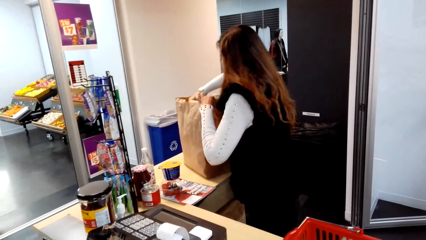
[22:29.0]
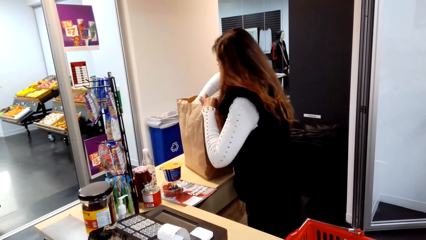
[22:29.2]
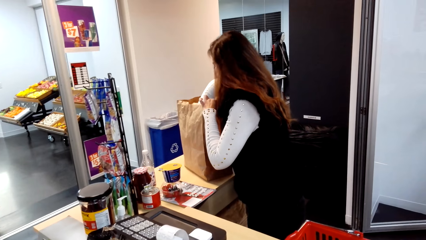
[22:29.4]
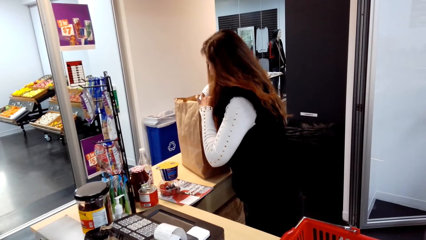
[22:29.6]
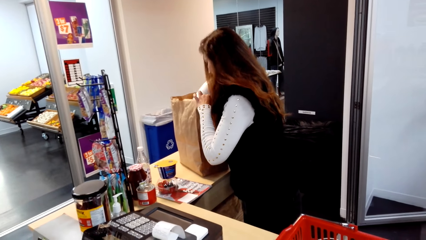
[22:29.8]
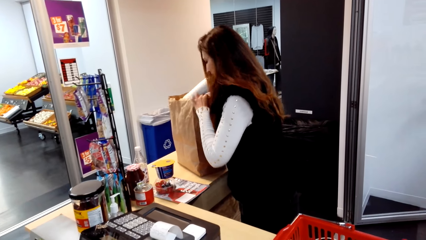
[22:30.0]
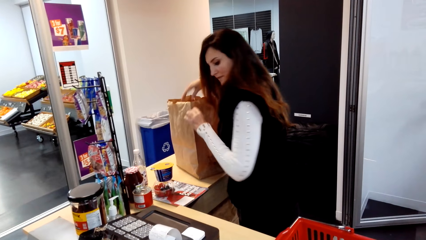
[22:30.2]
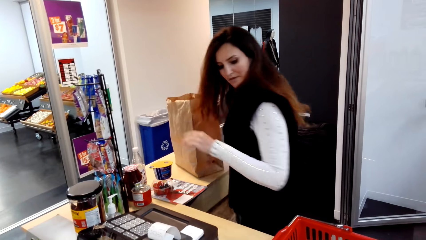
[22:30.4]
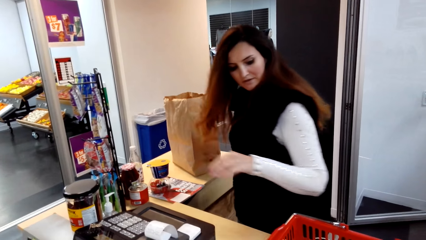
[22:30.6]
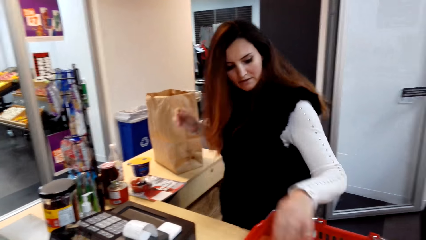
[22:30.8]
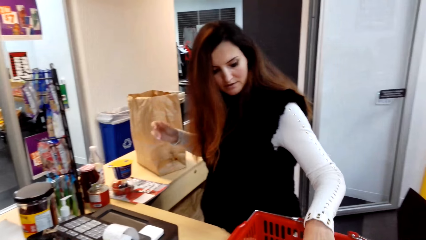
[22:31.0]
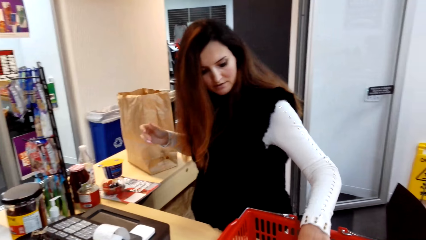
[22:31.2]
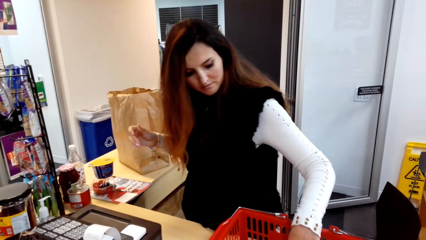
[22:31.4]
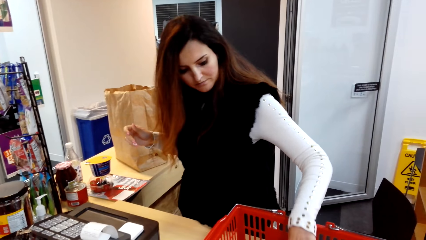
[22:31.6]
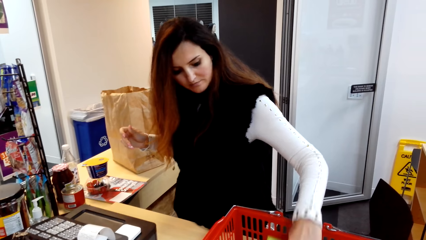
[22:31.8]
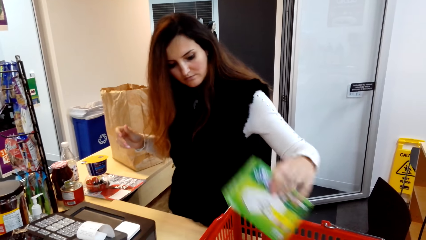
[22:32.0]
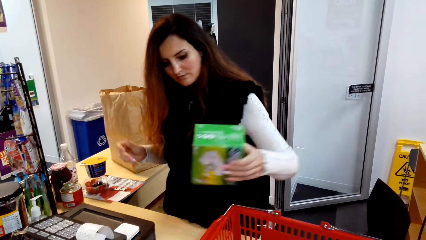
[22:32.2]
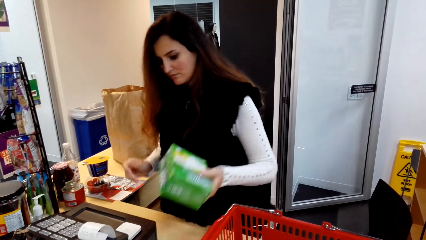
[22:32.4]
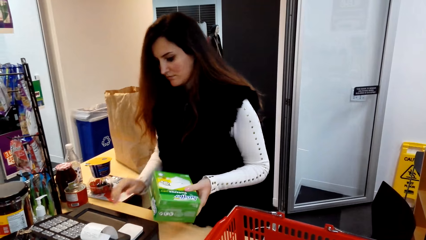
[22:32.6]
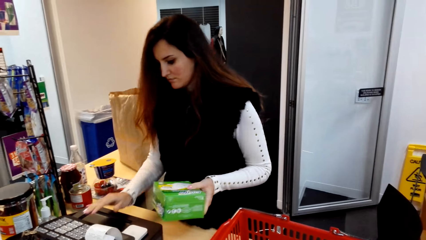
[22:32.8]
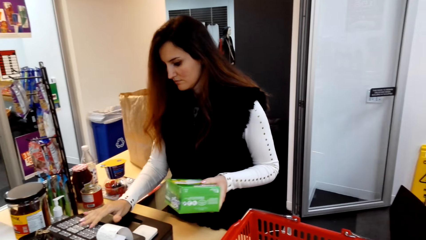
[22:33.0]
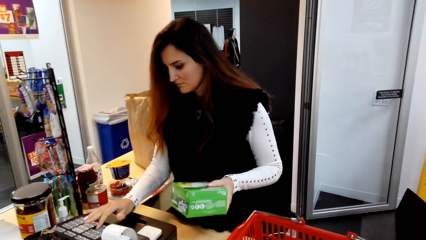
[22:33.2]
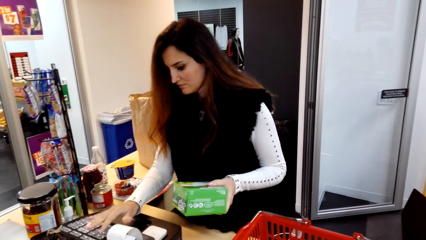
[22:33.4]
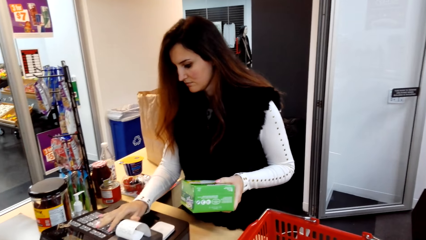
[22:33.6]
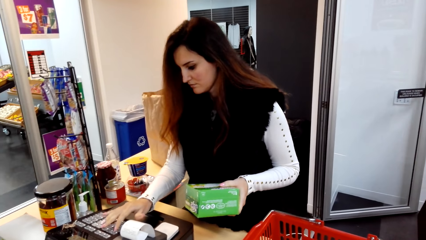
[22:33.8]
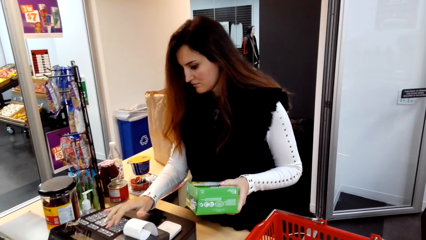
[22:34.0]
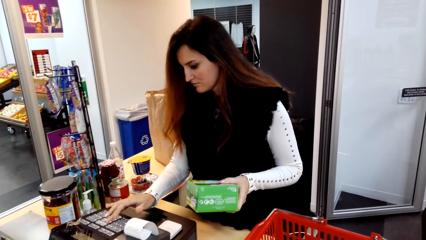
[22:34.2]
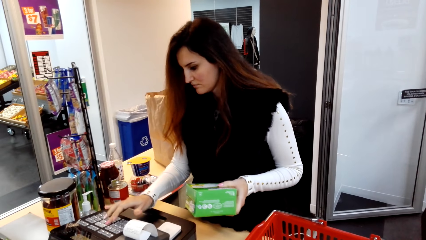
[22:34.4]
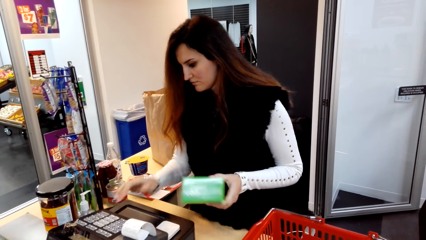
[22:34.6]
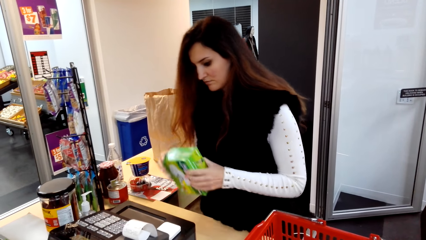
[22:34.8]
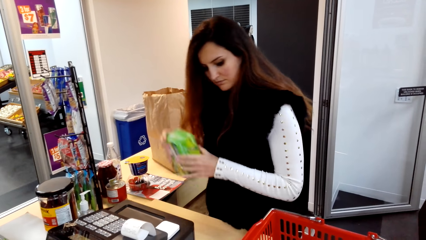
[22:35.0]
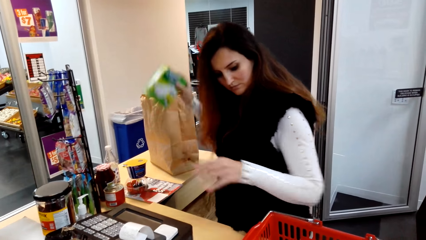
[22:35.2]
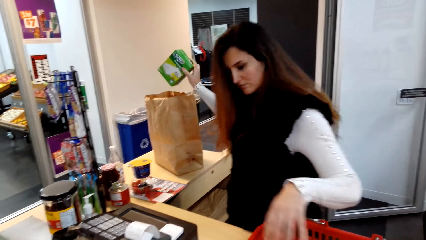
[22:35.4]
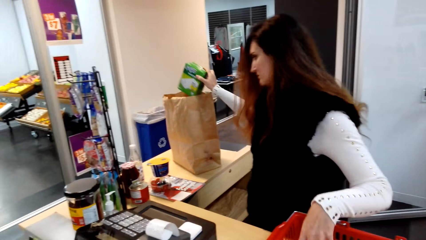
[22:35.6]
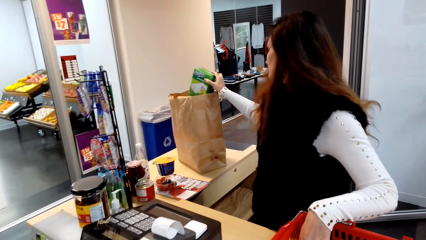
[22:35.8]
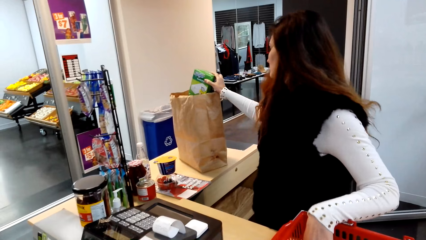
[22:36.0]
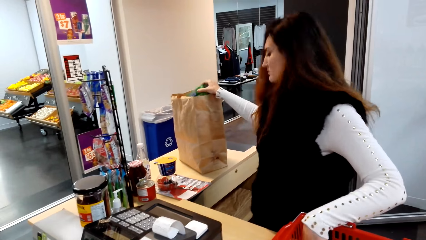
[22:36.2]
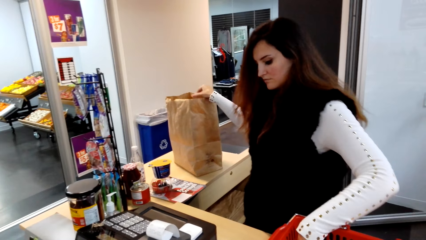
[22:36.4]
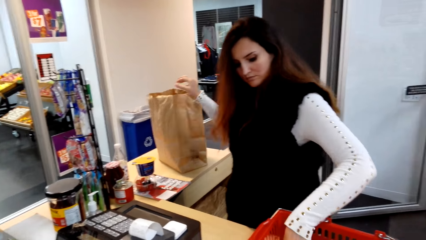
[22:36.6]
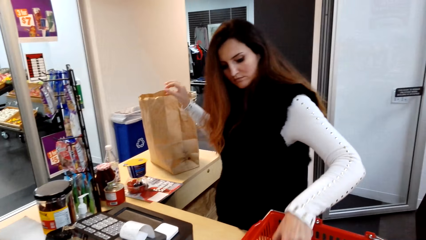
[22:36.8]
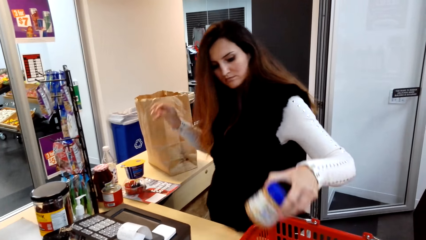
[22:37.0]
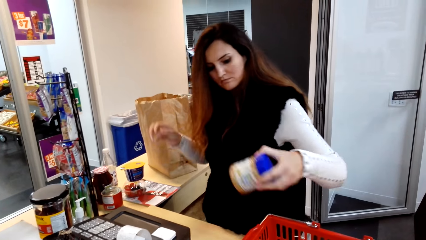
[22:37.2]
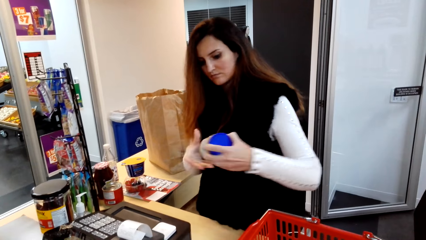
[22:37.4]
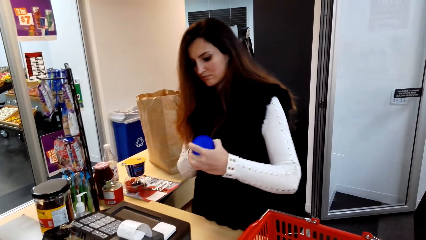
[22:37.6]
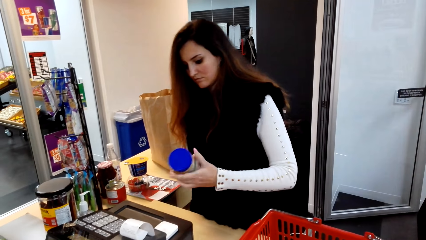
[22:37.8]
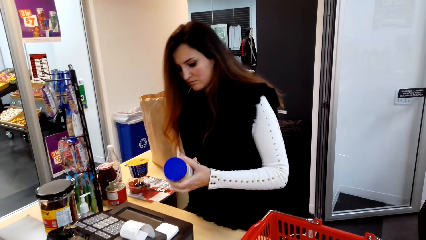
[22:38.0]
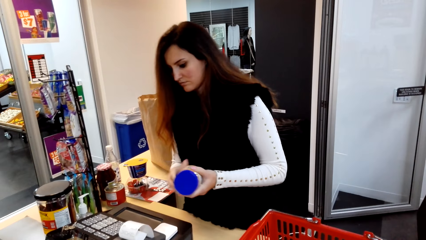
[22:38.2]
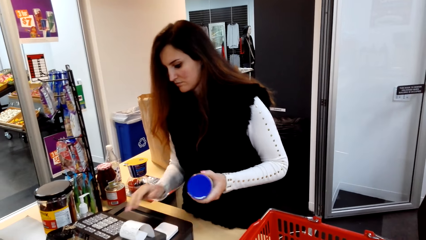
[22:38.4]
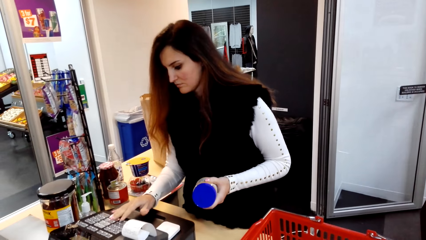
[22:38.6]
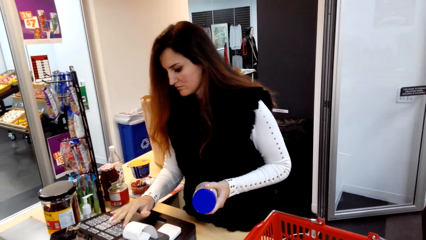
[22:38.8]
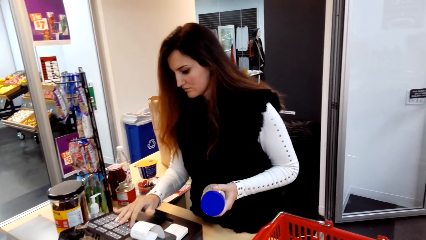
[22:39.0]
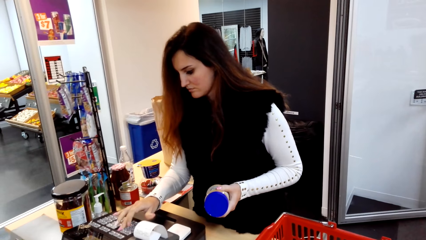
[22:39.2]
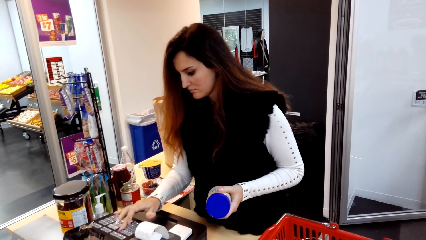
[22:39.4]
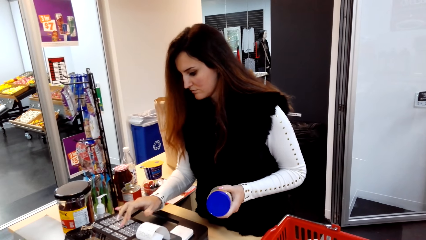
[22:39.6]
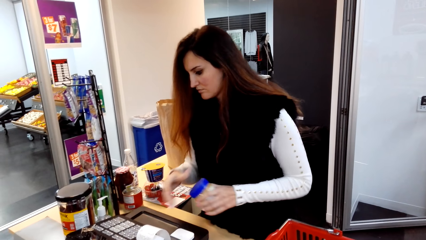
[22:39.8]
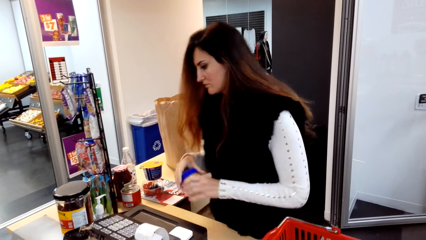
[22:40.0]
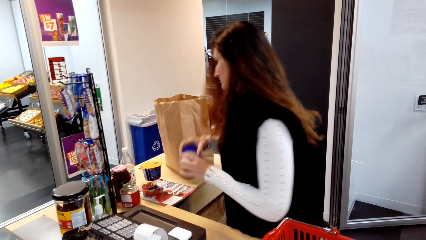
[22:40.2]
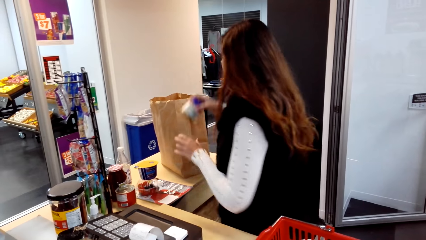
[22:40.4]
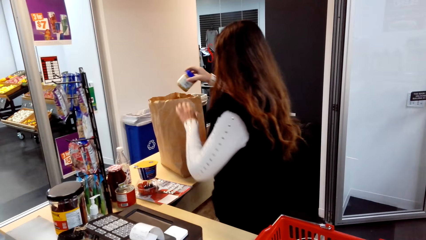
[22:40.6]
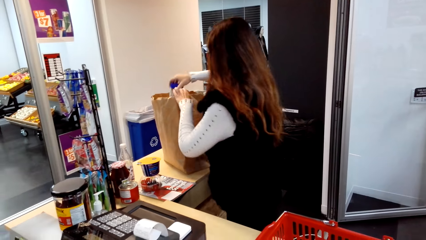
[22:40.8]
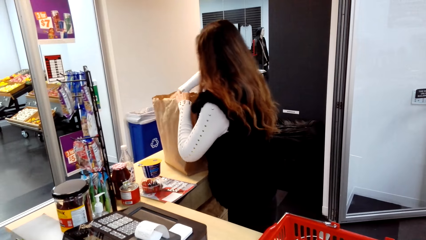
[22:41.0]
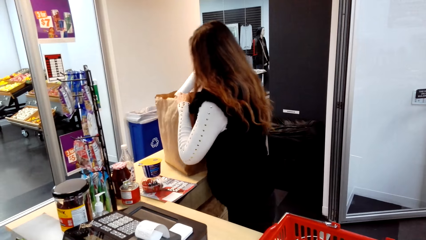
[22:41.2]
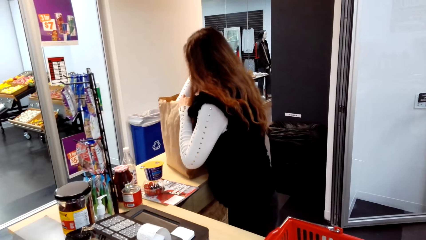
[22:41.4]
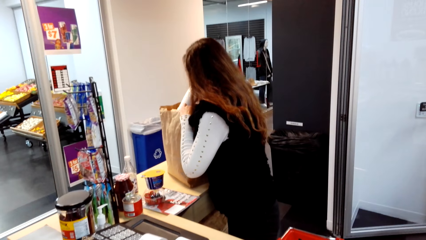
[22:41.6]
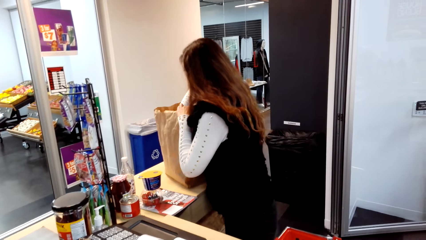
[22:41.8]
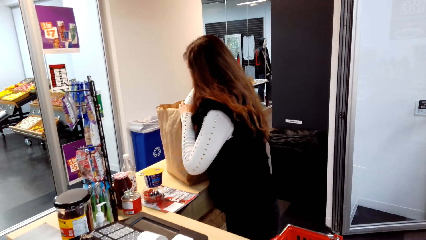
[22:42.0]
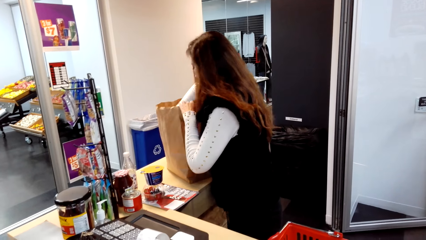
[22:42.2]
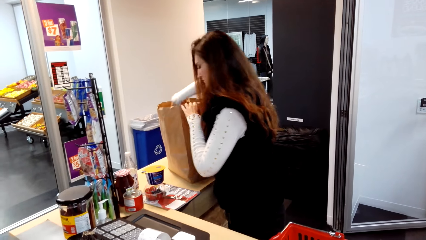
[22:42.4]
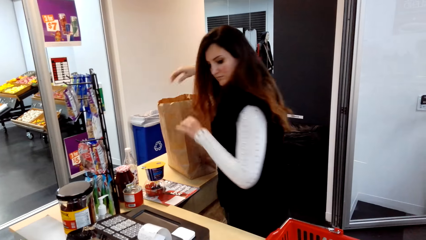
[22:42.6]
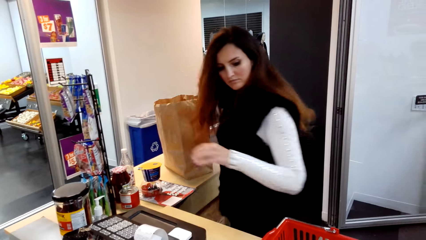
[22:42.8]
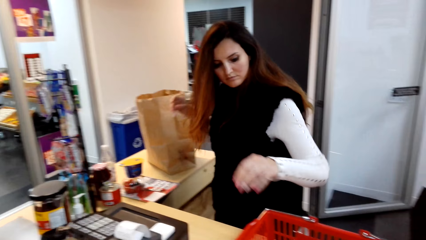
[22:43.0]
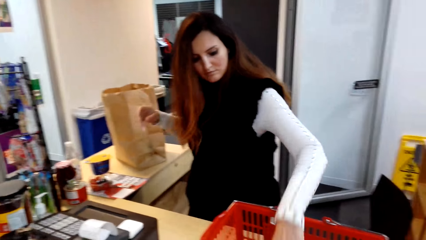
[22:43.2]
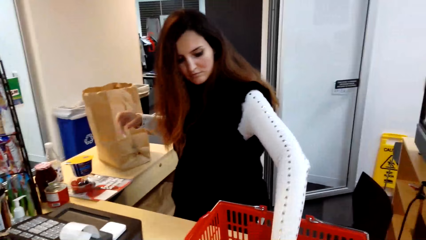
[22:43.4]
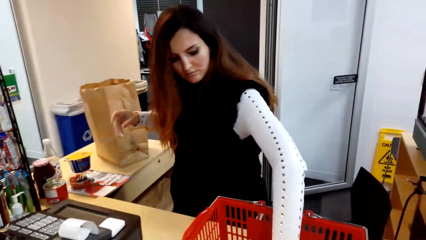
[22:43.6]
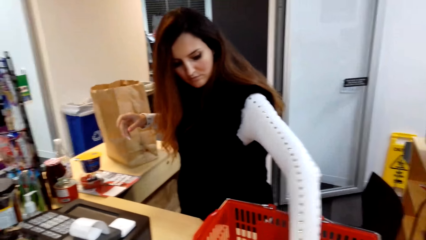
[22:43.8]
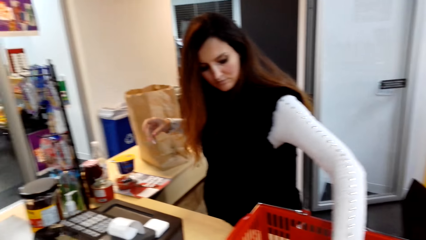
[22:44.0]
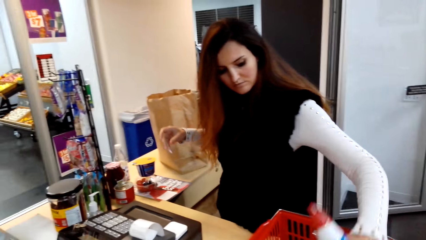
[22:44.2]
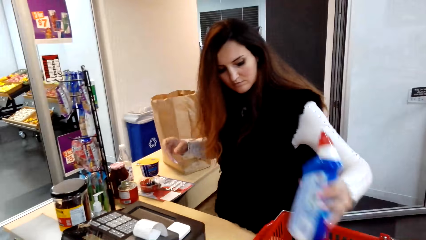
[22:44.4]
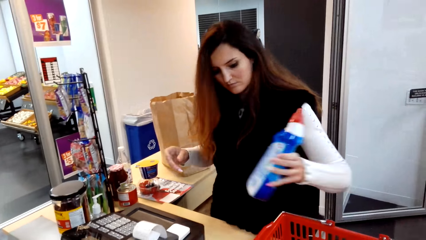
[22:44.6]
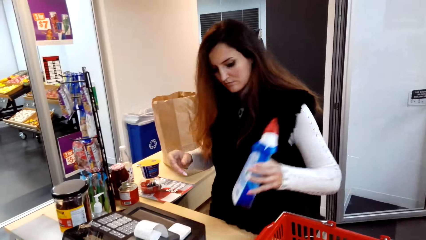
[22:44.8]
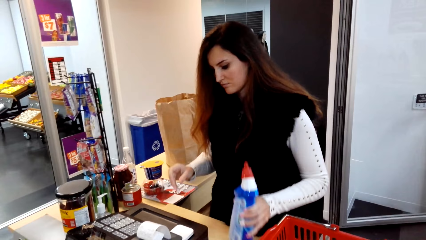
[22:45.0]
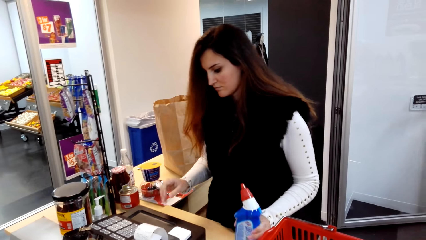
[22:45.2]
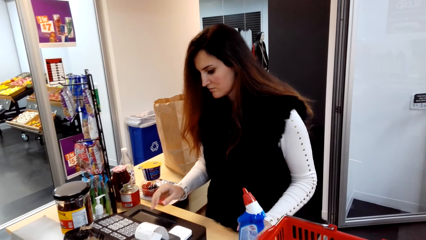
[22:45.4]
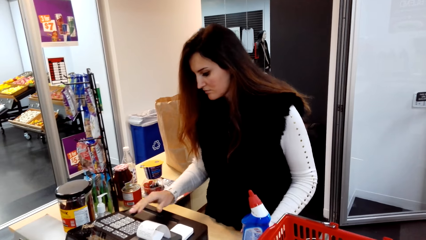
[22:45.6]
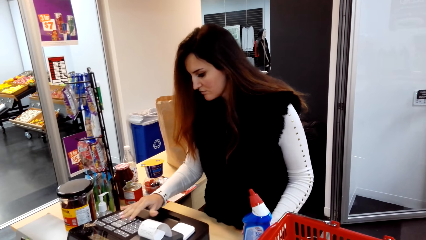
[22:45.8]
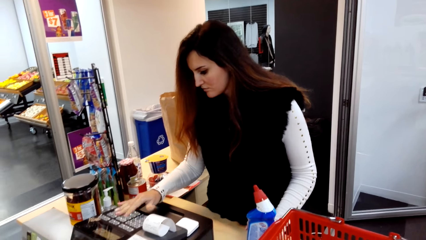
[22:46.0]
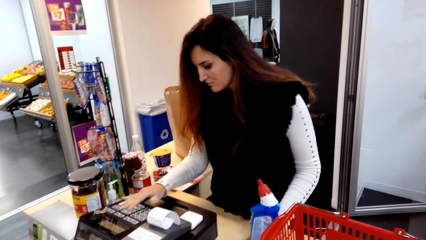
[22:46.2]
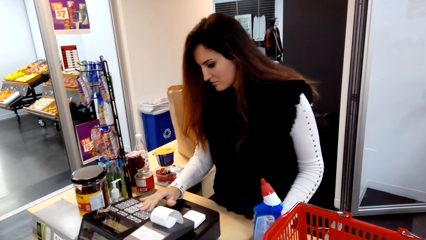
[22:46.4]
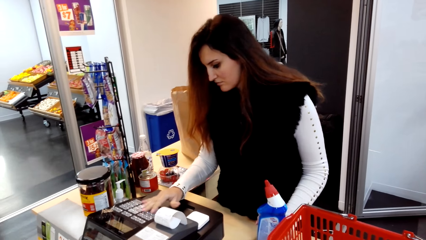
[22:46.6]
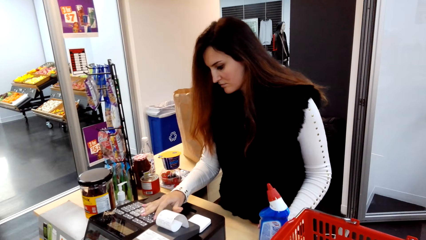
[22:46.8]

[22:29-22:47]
The cashier puts the container in the shopping bag. The cashier picks up a box from the shopping basket. The cashier types on the cash register. The cashier puts the box in the shopping bag. The cashier picks up a container from the shopping basket. The cashier types on the cash register. The cashier puts the container in the shopping bag. The cashier picks up a bottle from the shopping basket.
